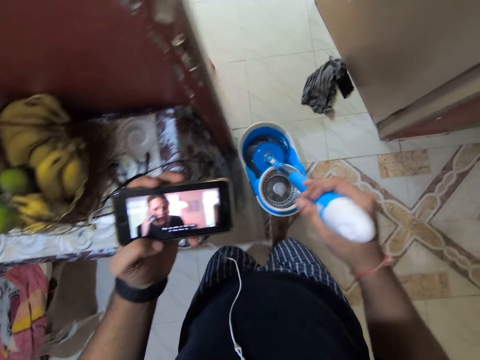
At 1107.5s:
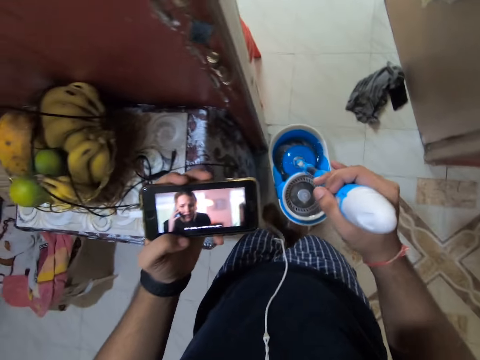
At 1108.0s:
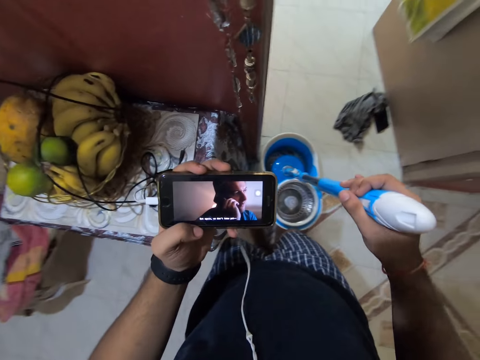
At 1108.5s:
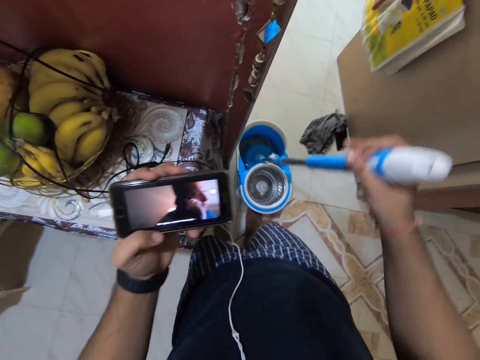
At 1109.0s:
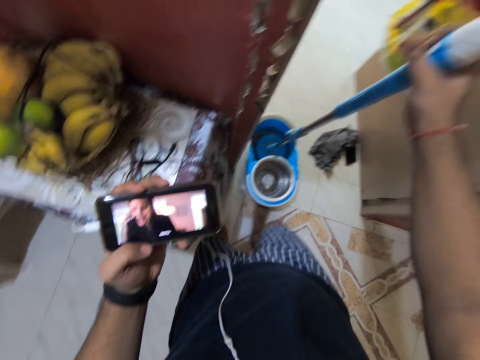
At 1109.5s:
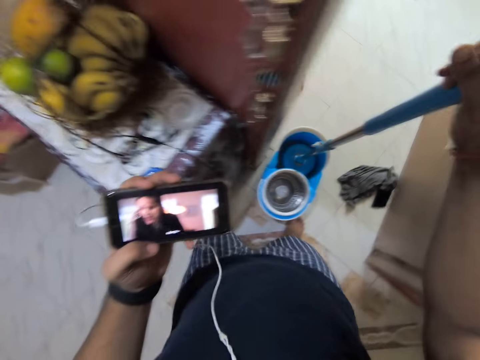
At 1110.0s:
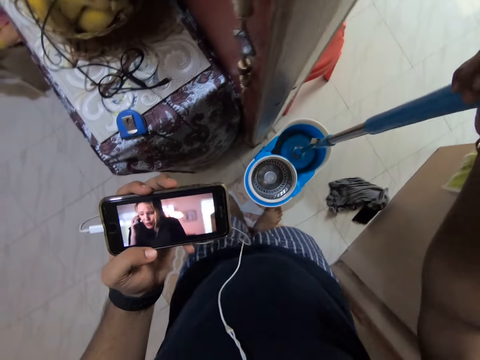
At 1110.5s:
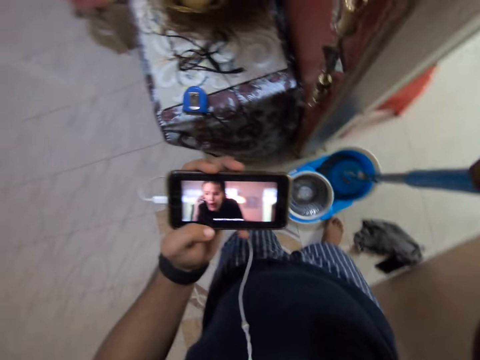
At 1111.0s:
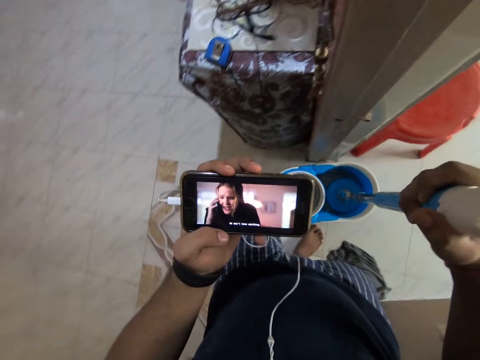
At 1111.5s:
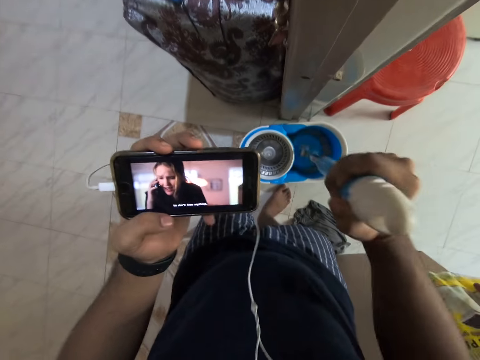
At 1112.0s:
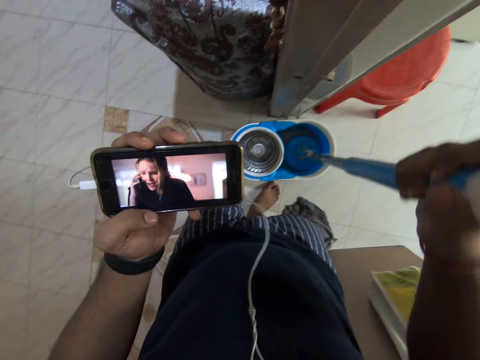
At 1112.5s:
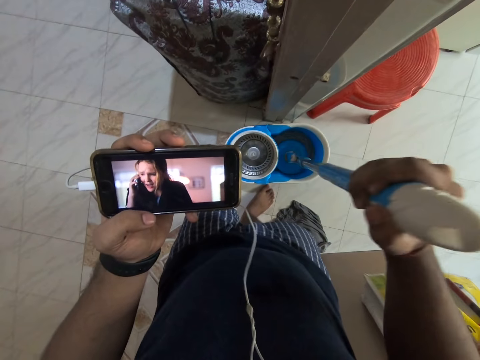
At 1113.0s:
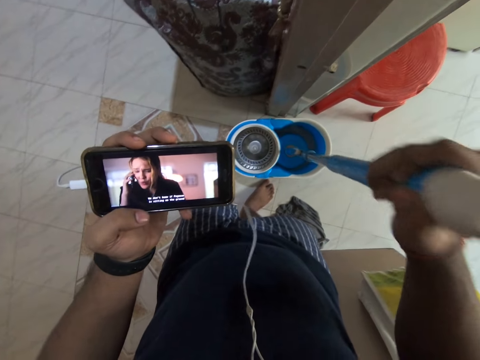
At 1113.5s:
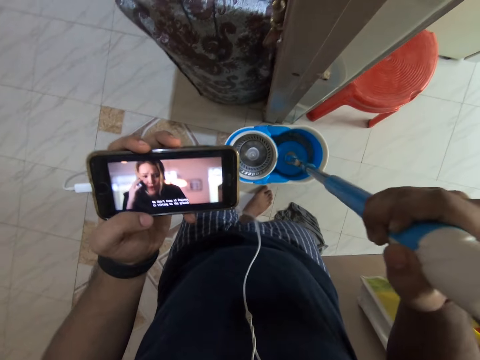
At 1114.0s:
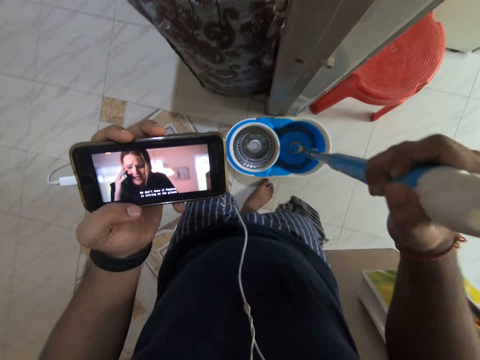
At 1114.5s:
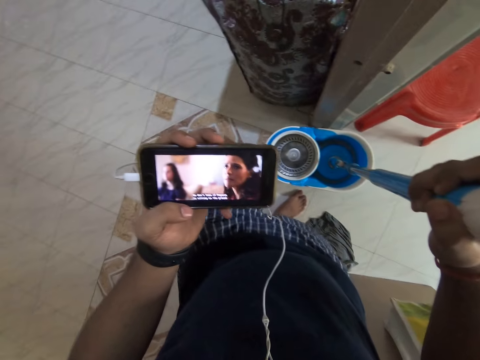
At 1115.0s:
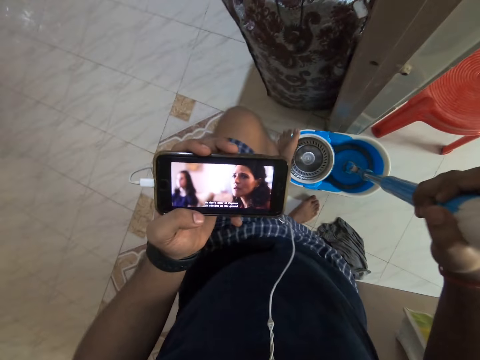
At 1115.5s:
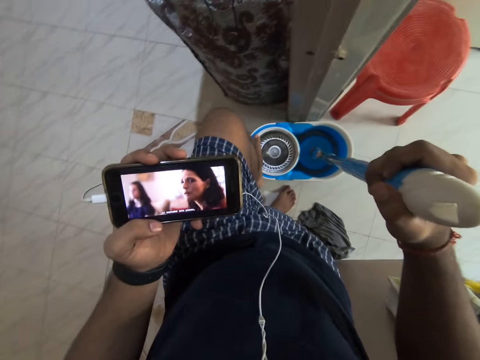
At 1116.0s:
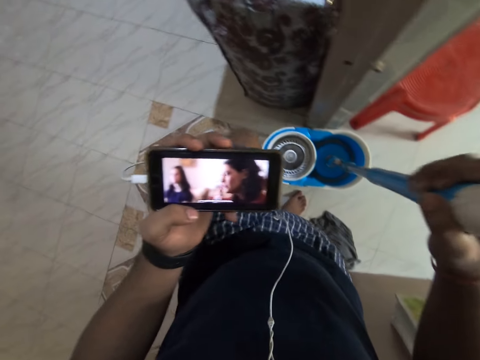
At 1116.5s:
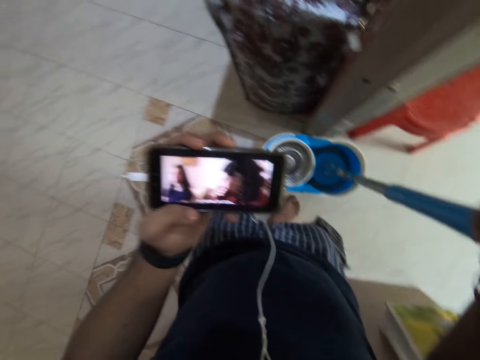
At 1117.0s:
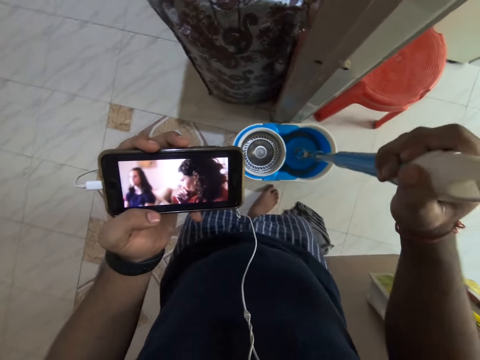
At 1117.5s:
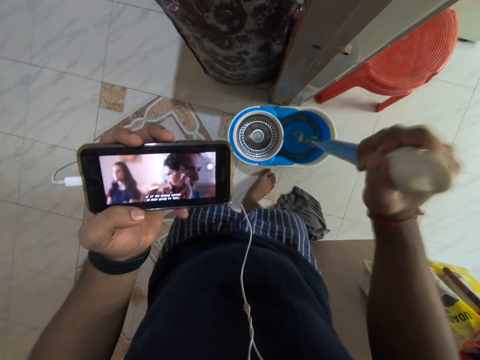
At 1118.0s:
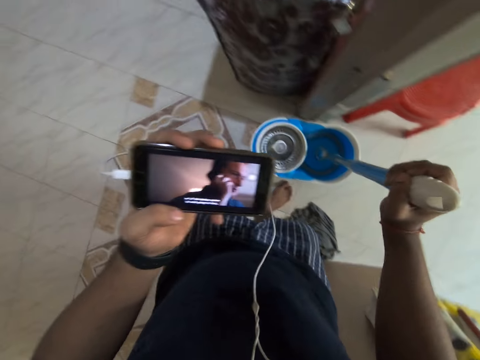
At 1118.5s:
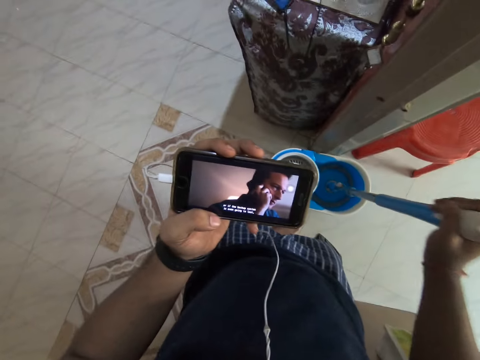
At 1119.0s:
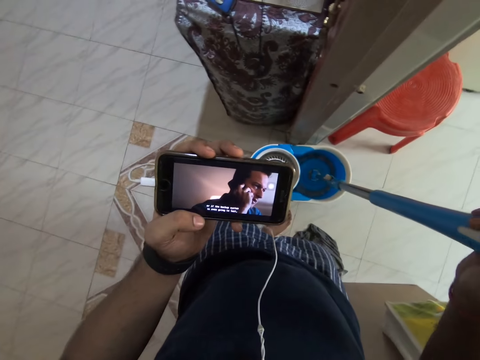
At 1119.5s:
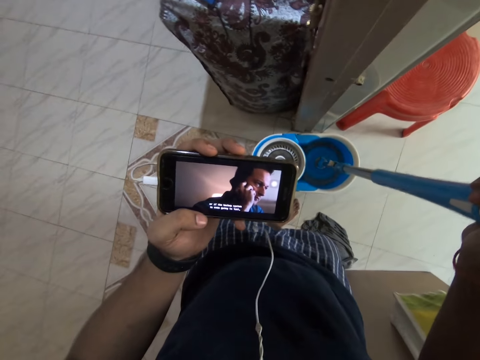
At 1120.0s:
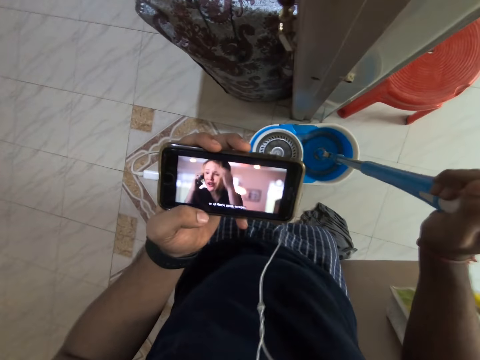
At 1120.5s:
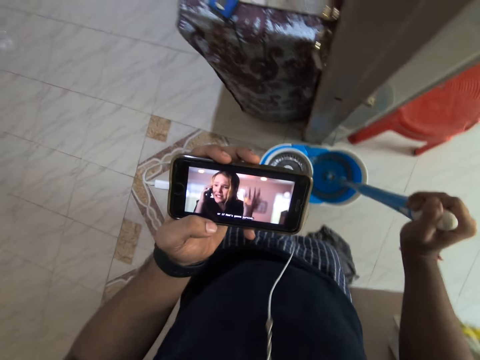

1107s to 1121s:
The camera wearer pushes forward the bucket. They dip the mopping broom in the bucket. They walk forward. They put the left leg on top of the bucket. They put the leg down. They dip the mopping broom in the bucket.

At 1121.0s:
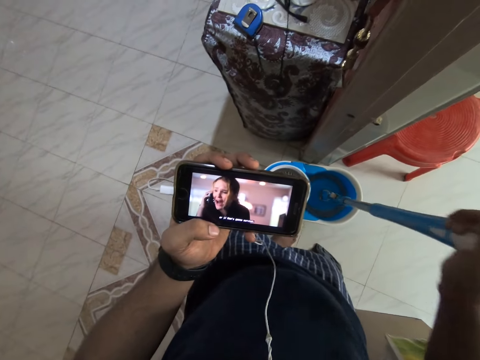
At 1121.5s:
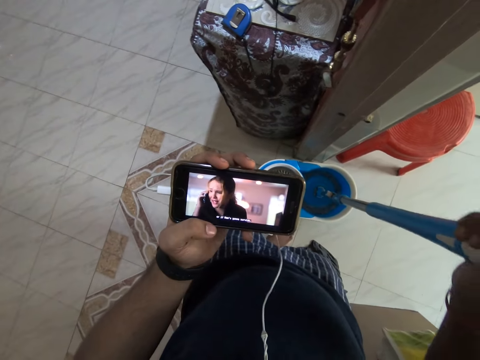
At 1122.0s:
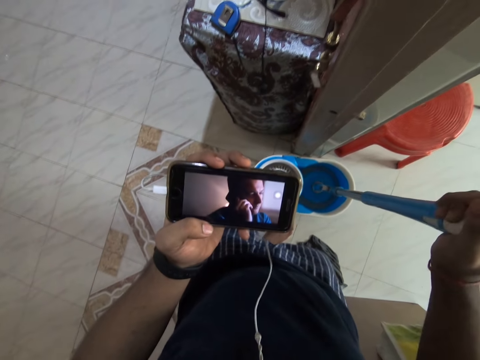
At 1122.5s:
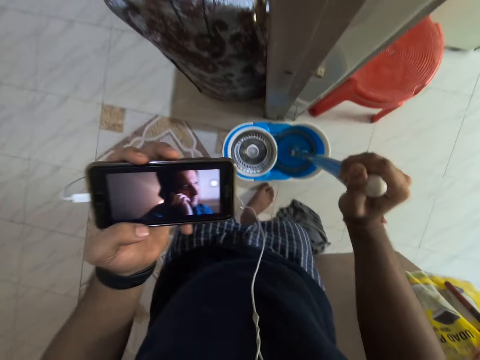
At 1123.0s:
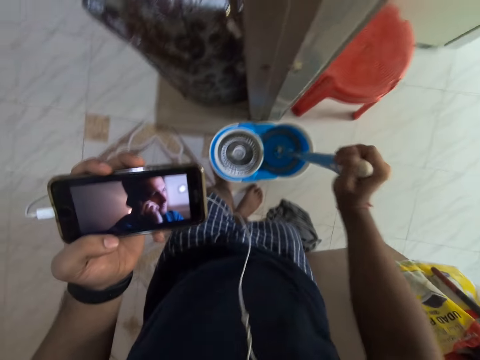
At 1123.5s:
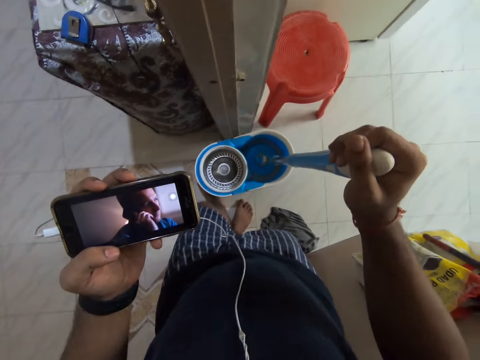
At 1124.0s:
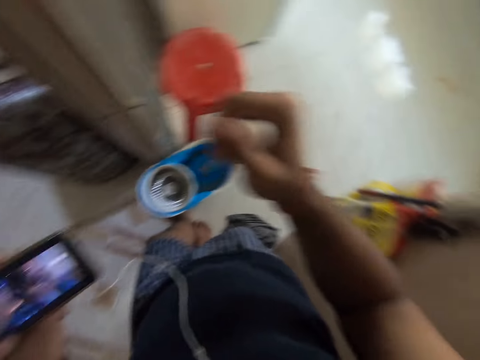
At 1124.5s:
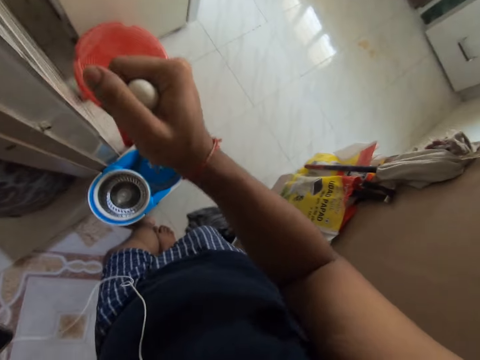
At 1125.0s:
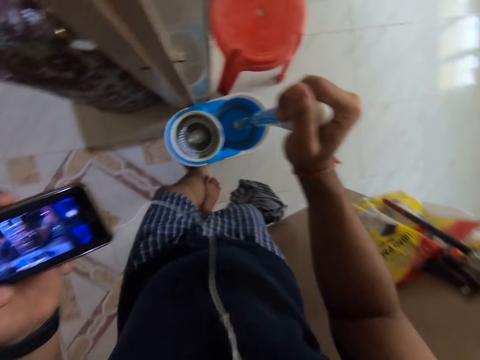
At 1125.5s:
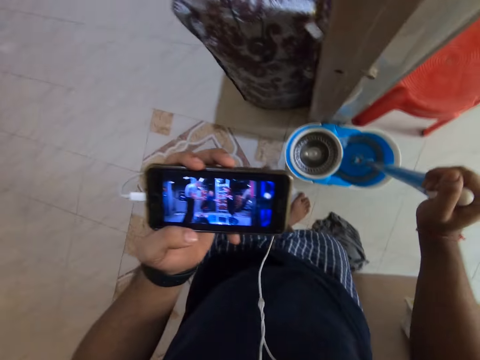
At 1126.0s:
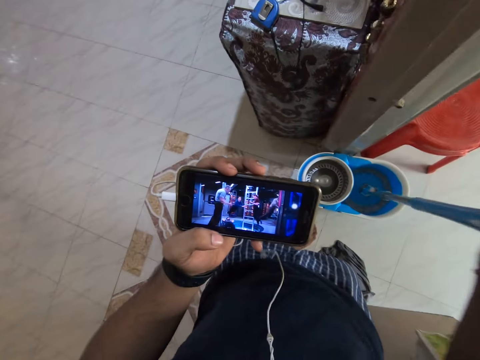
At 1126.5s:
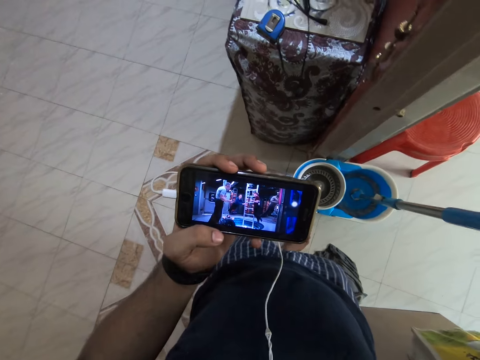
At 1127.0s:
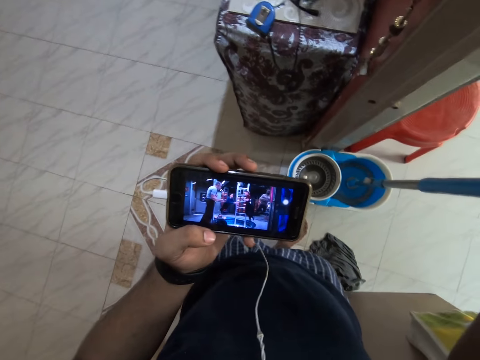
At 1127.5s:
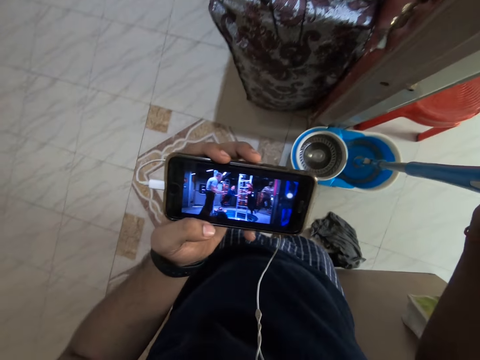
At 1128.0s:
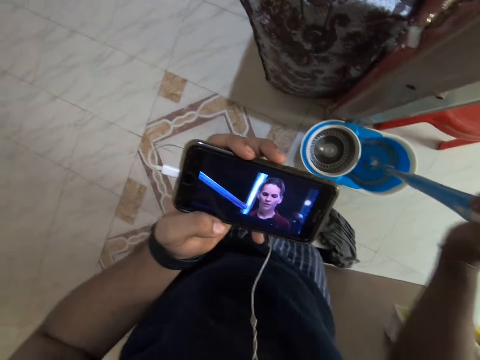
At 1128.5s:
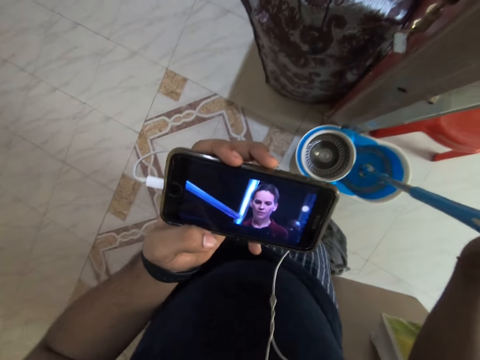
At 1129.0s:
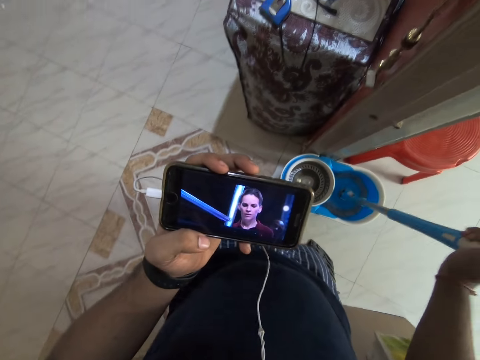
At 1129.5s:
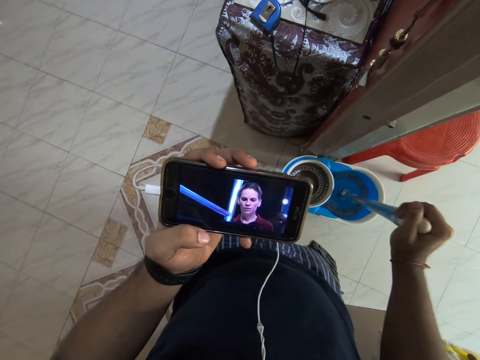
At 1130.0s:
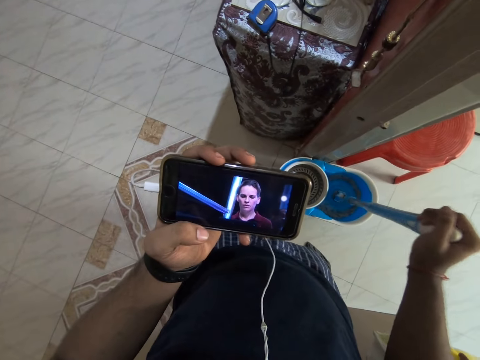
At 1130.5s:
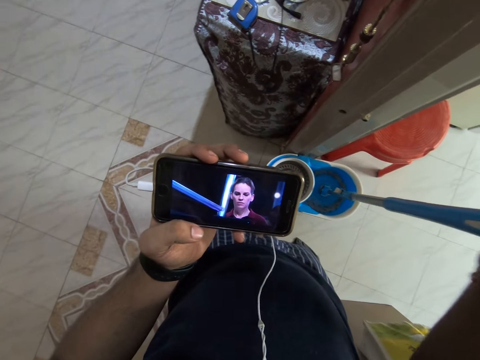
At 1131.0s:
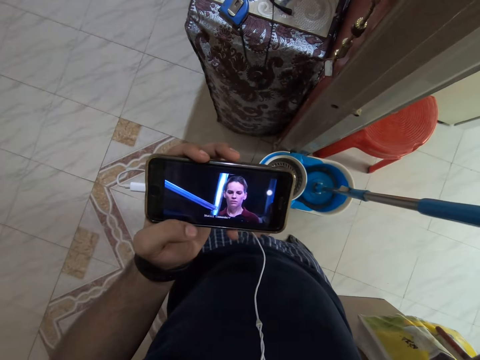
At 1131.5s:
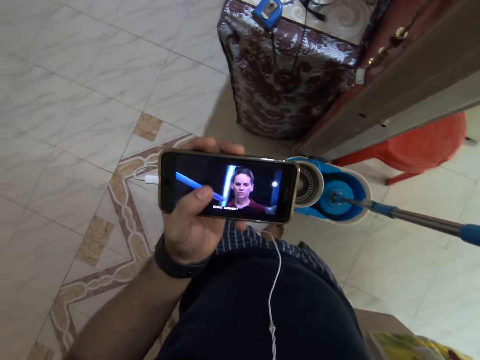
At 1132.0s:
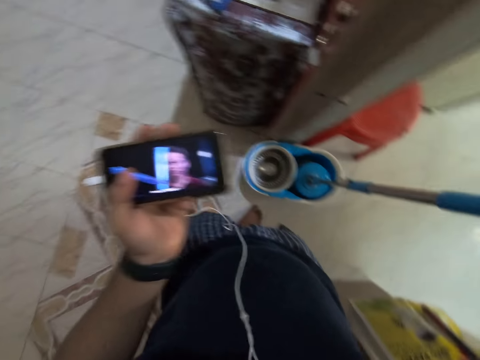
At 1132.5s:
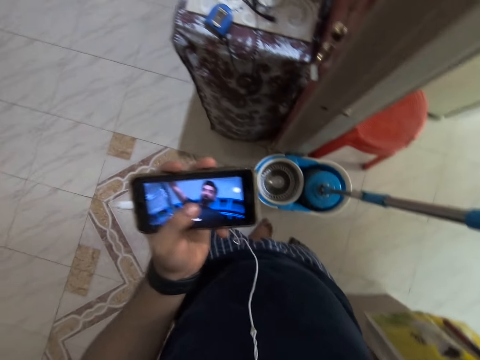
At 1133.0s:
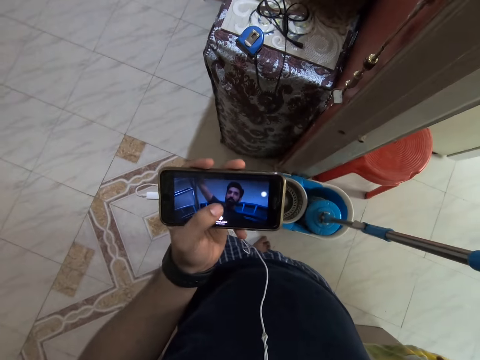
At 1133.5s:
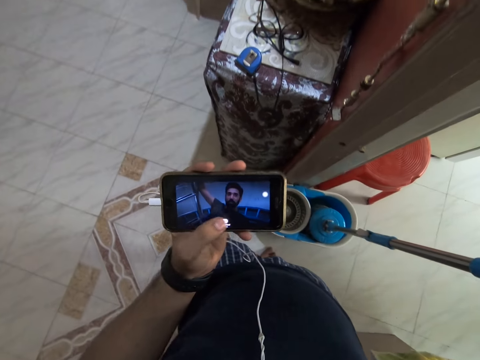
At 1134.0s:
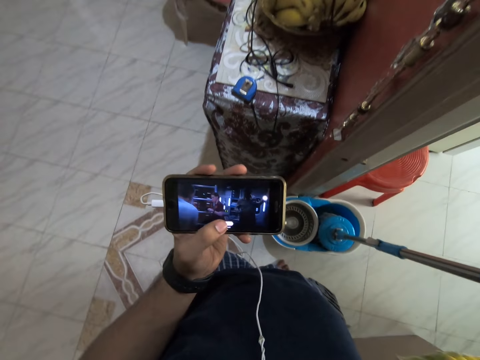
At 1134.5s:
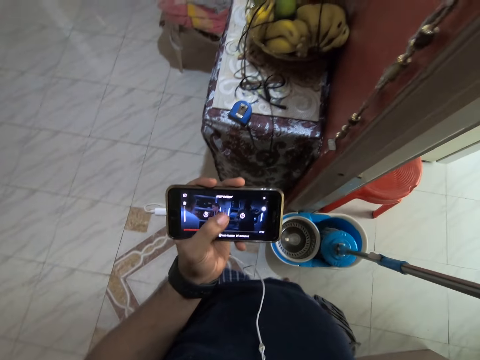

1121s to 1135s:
The camera wearer pushes forward the bucket. They dip the mop in the bucket. They pull up the mop. They dip the mop in the bucket. They pull up the mop. They operate the phone. They touch the screen of the phone.
